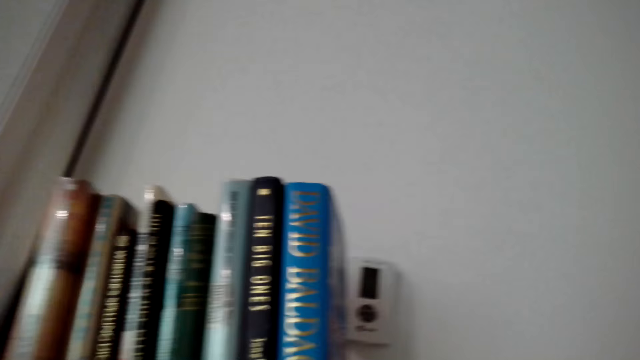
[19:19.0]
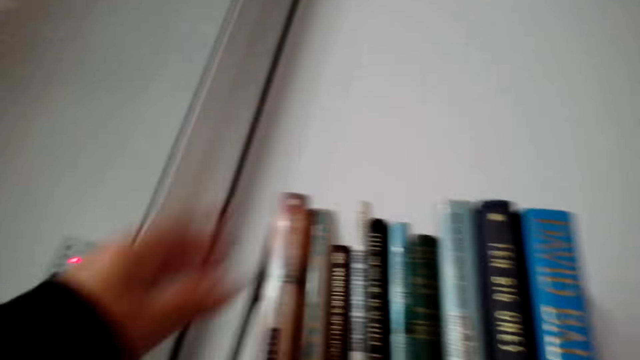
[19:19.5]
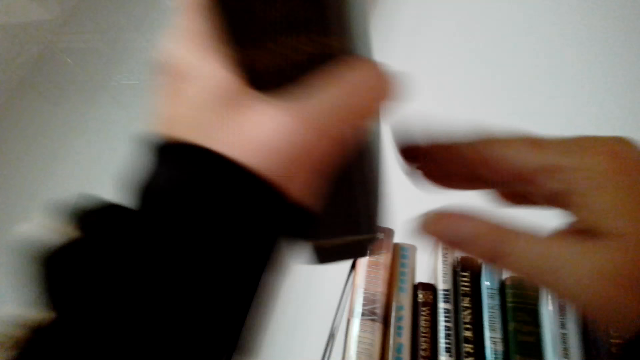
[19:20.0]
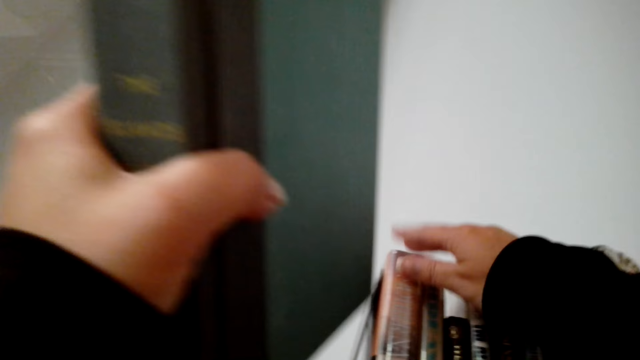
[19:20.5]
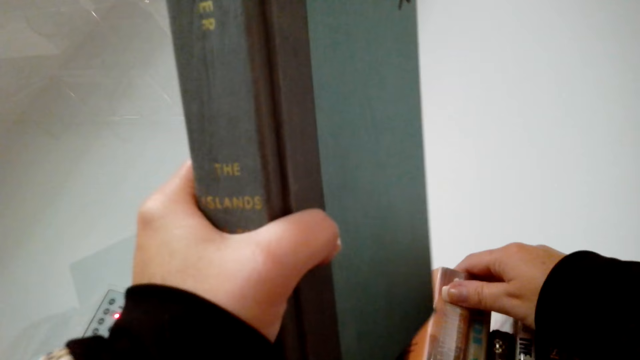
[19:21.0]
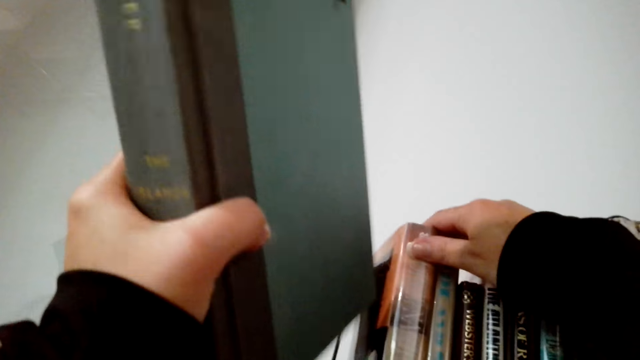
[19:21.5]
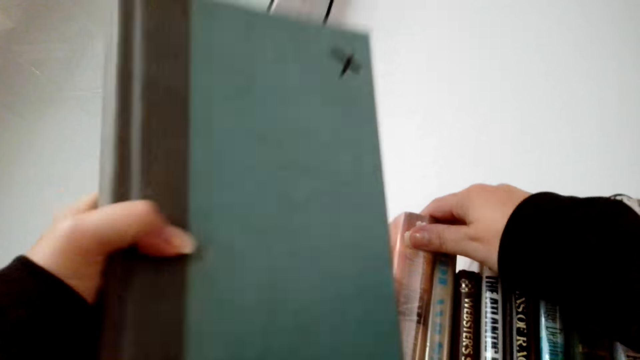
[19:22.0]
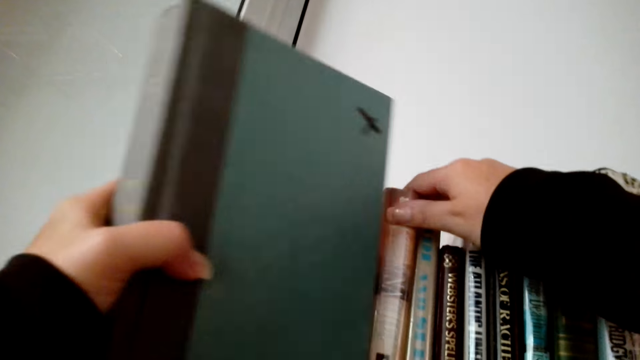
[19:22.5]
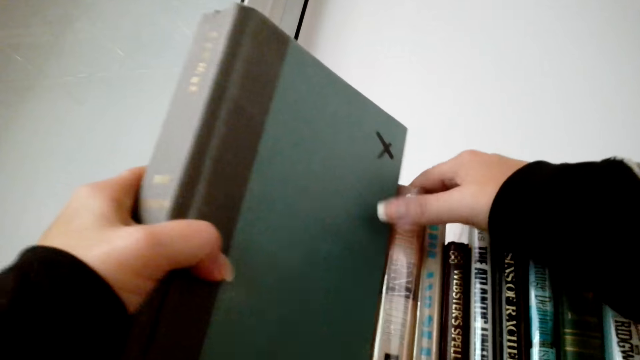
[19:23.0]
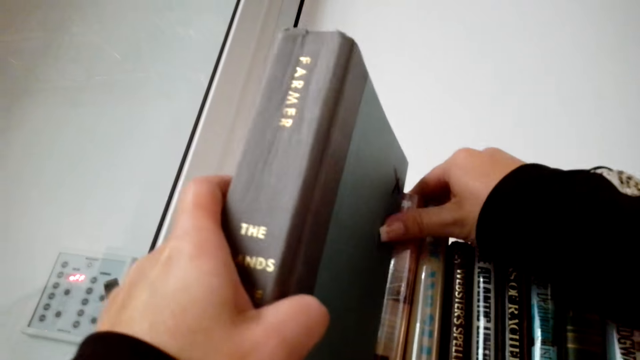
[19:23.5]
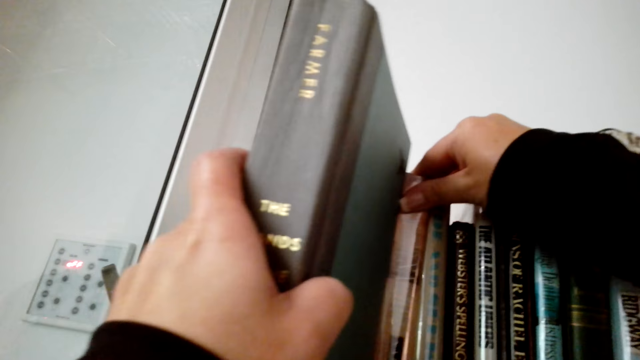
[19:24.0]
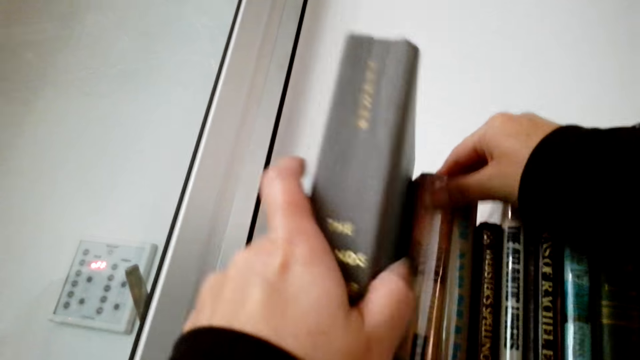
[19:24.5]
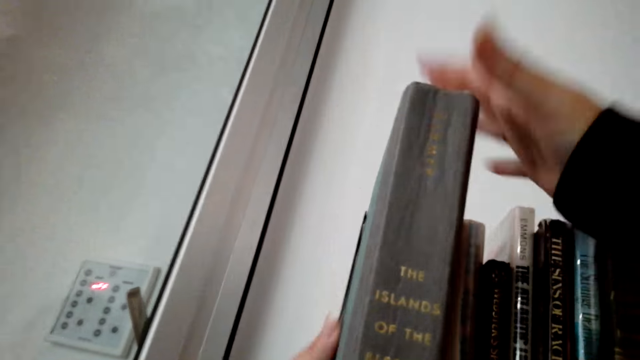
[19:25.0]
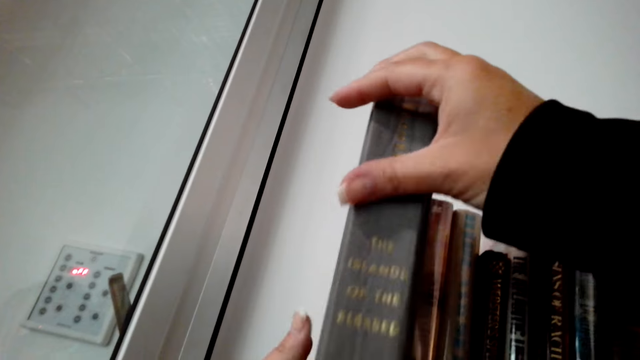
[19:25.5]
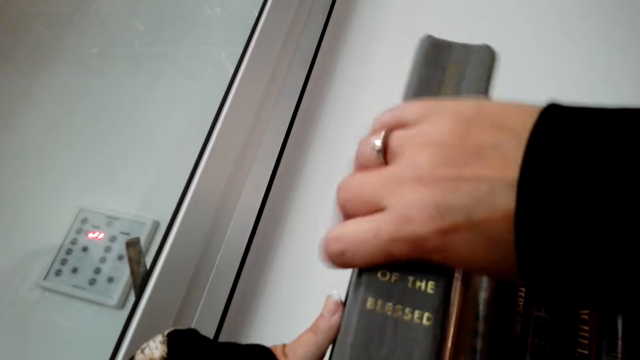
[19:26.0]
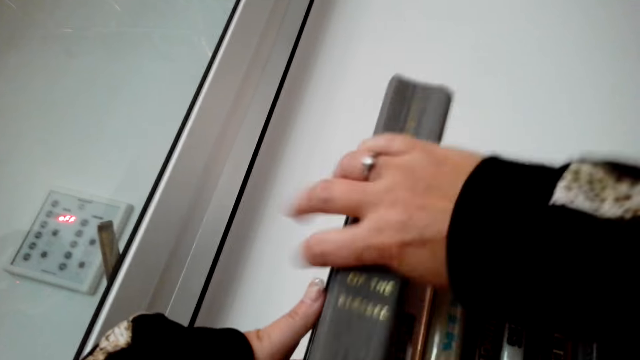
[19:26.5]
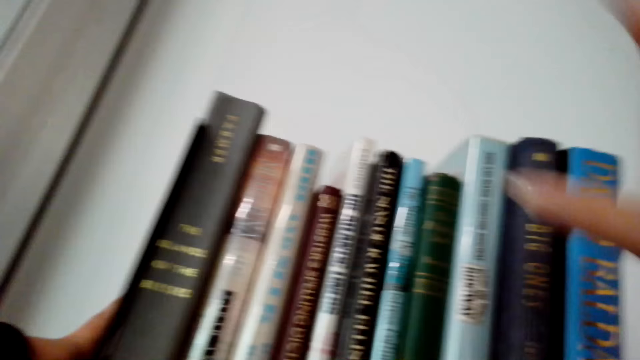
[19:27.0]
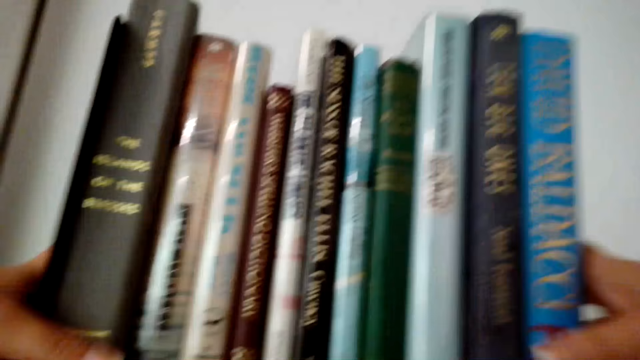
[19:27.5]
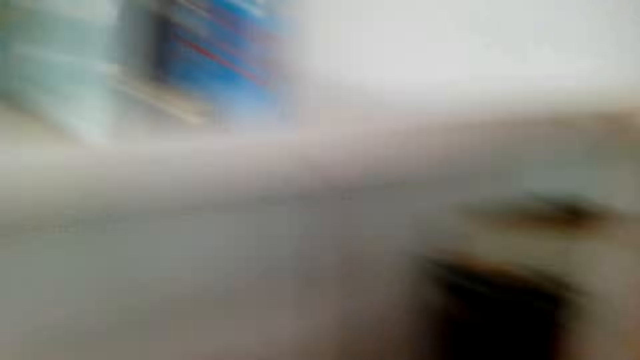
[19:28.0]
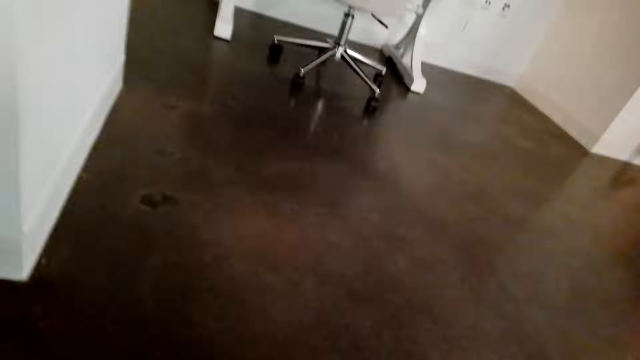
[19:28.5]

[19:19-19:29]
The camera wearer puts books in the shelf. They laugh. They put a book in the shelf.

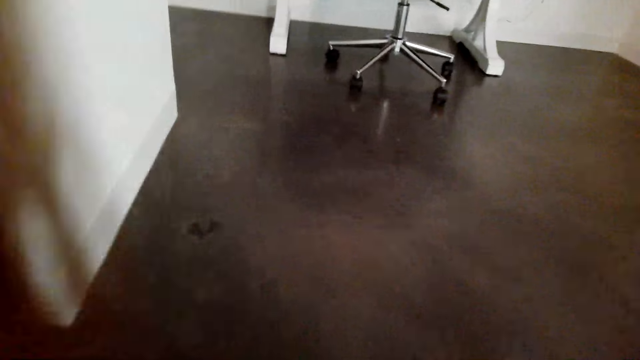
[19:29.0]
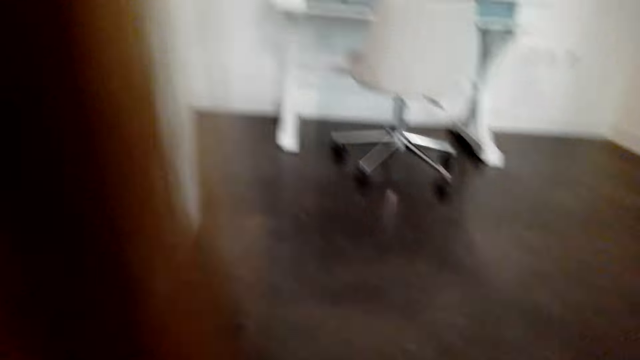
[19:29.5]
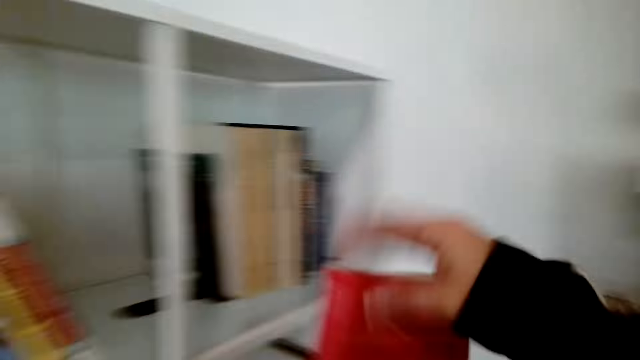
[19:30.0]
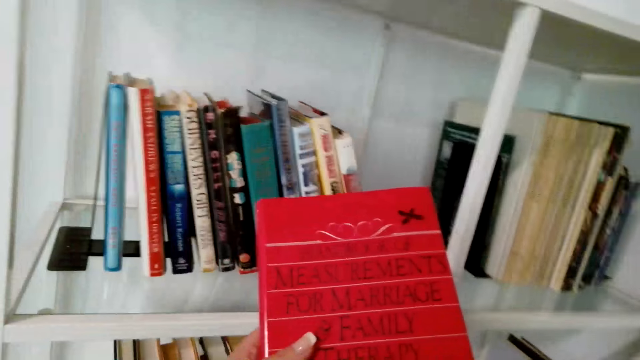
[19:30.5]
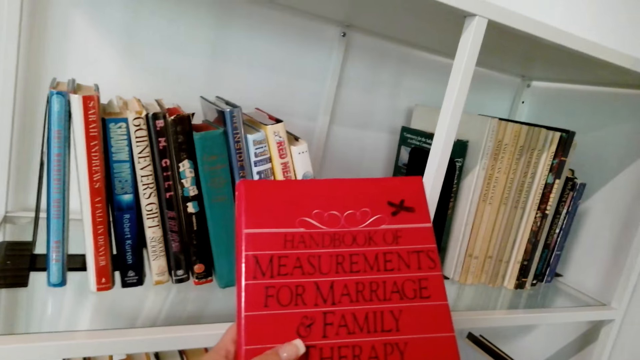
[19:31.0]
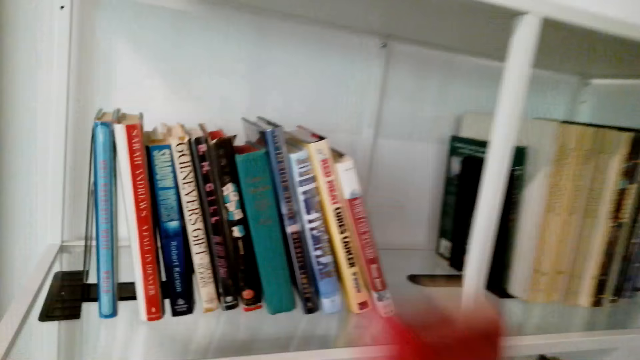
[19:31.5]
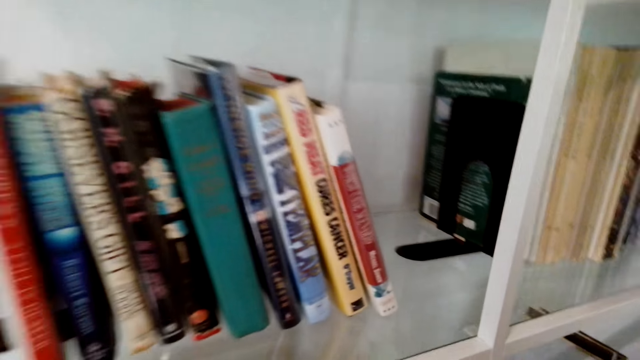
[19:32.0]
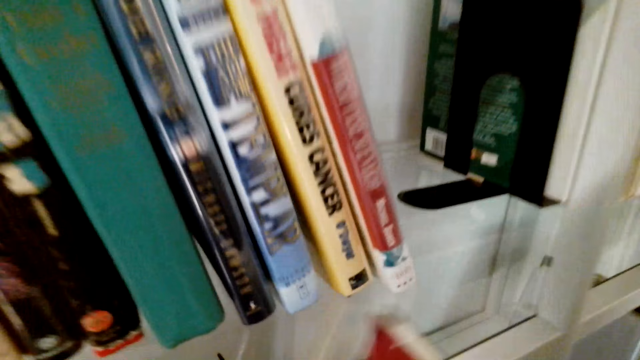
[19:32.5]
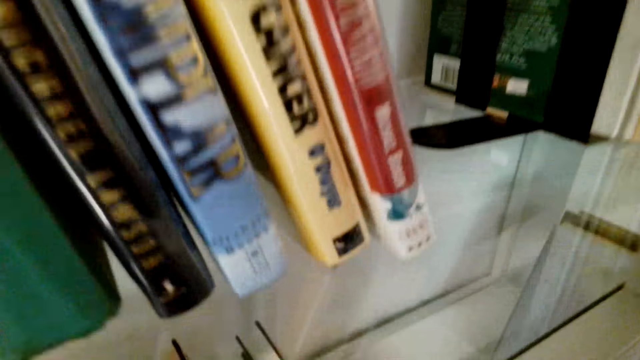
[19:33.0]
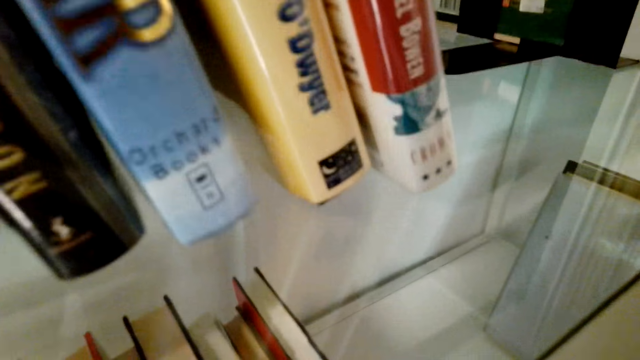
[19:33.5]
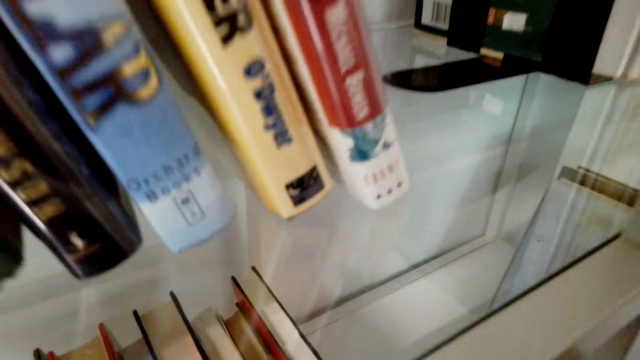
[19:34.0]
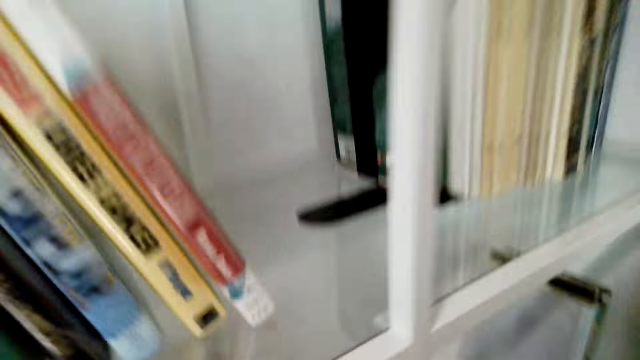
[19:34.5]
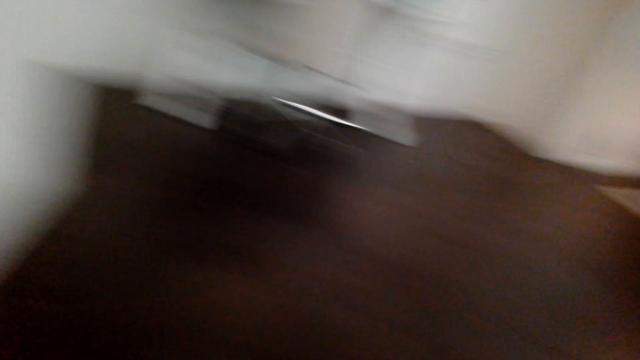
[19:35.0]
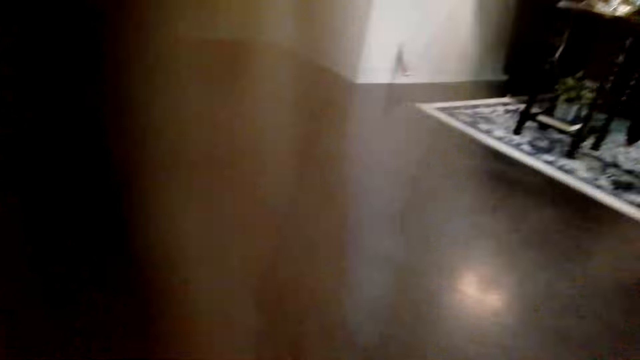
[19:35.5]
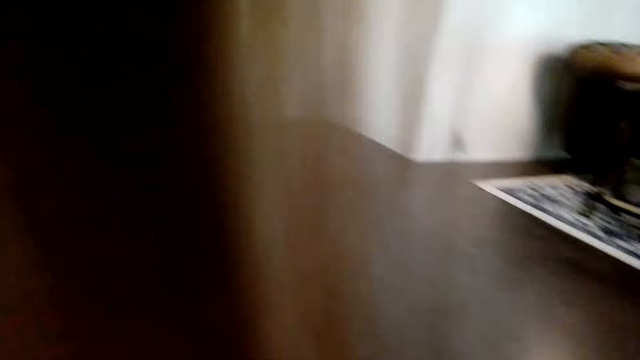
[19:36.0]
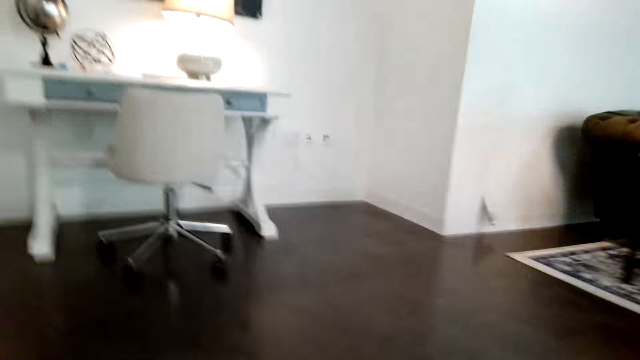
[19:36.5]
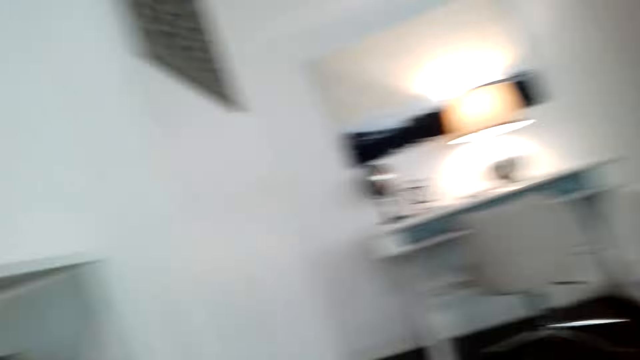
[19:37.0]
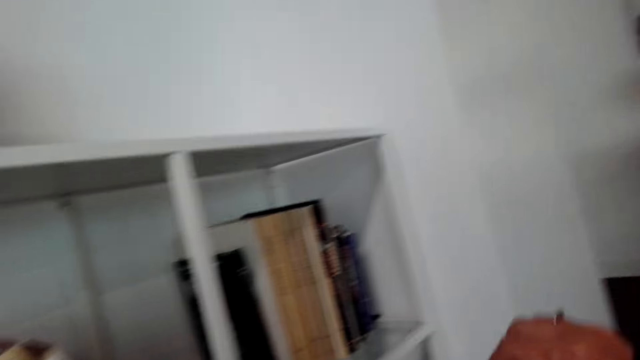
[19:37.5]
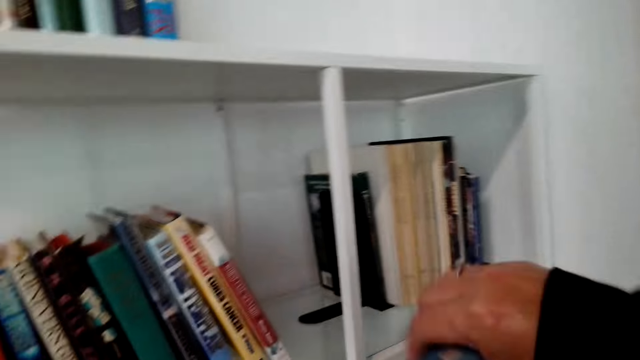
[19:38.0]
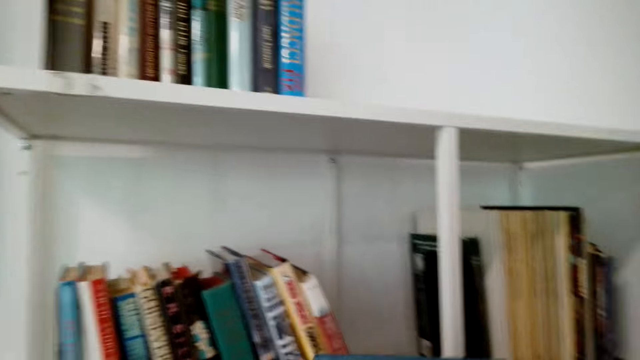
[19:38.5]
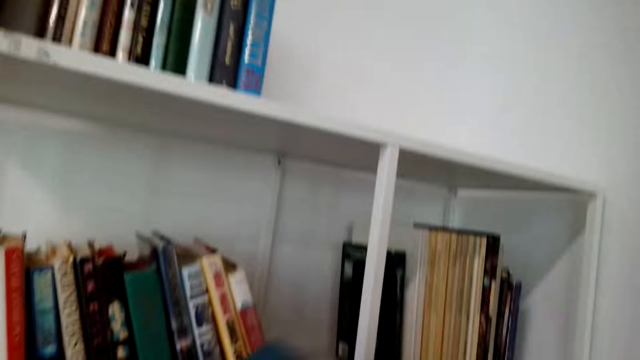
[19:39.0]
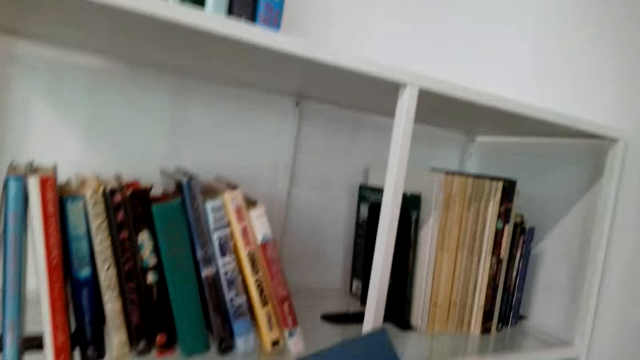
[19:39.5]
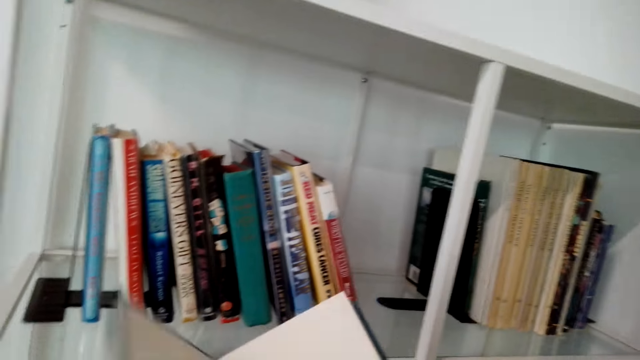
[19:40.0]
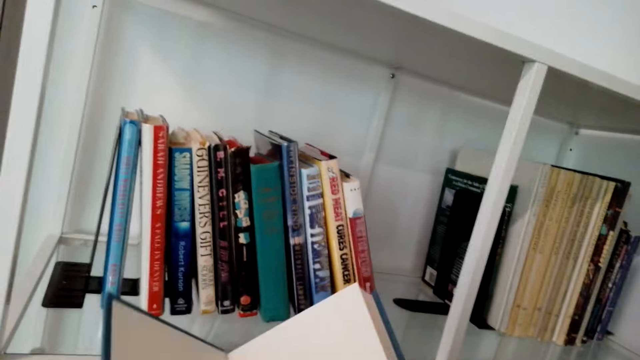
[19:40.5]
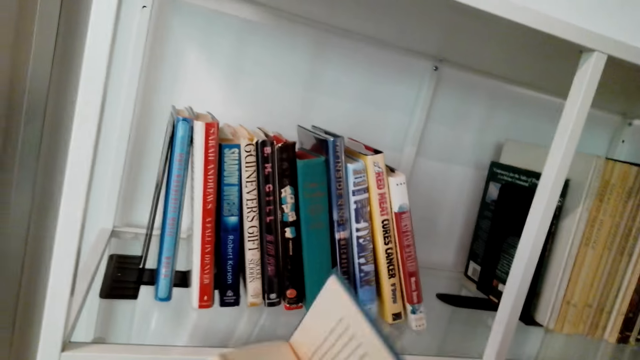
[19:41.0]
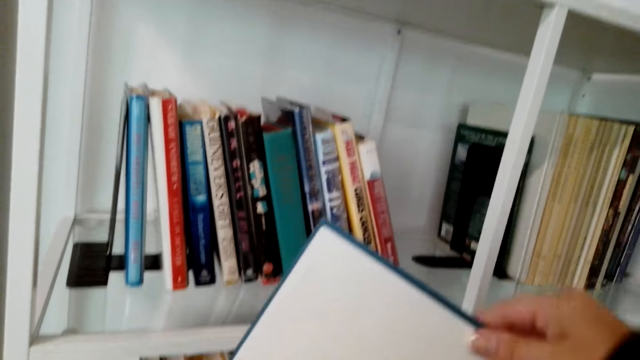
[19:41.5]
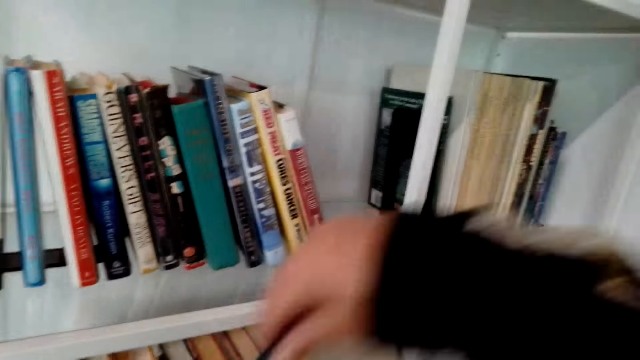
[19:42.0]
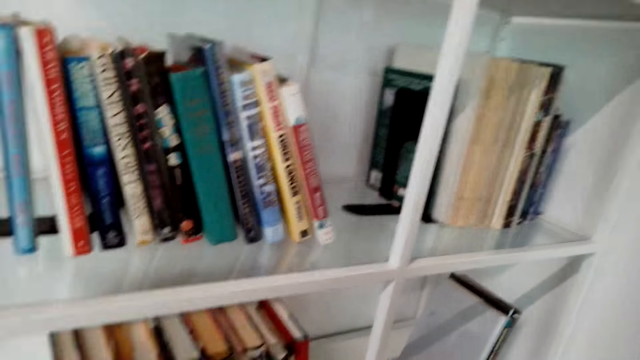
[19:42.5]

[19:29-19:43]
The camera wearer picks up a book. They read the book. They scroll the book.
